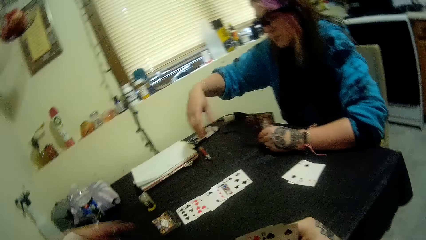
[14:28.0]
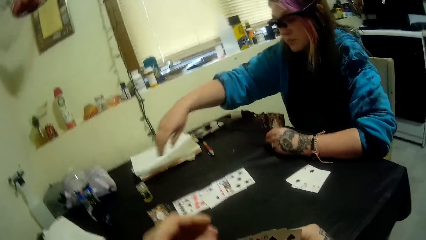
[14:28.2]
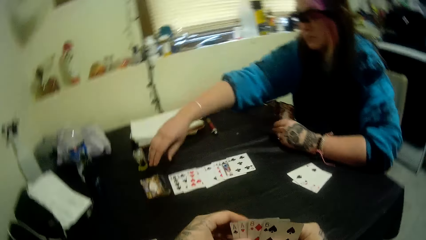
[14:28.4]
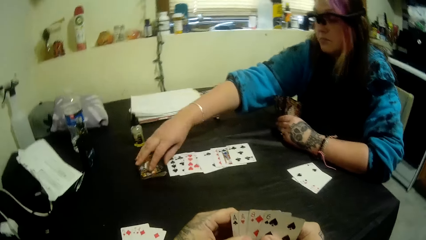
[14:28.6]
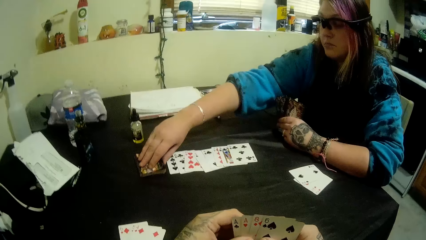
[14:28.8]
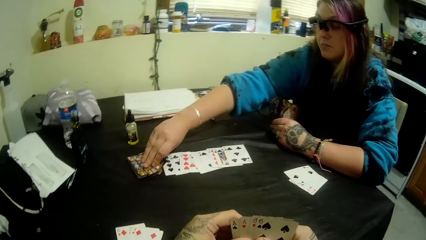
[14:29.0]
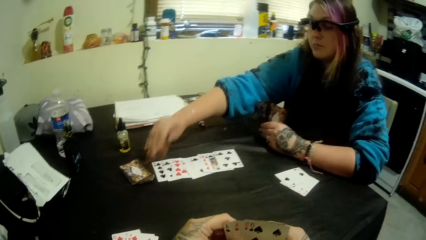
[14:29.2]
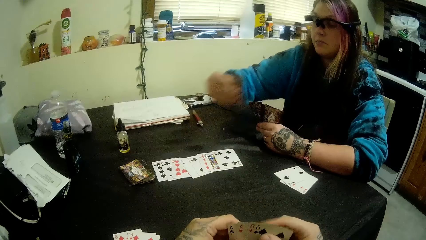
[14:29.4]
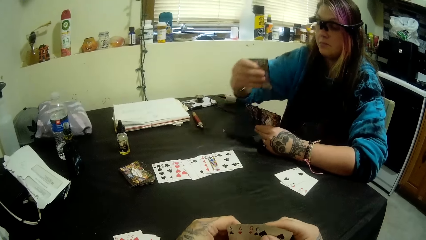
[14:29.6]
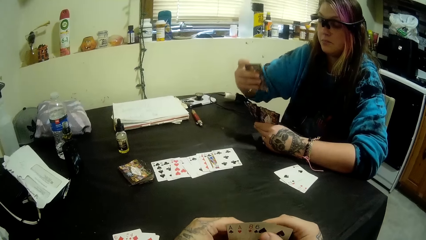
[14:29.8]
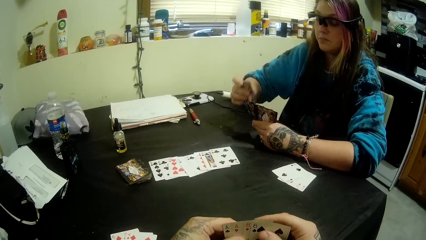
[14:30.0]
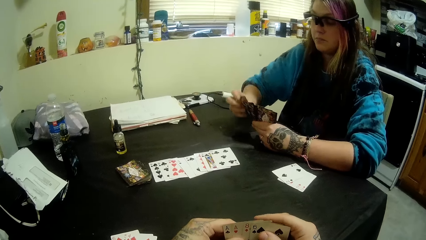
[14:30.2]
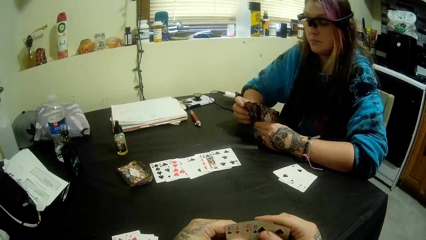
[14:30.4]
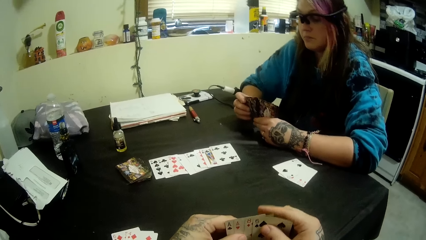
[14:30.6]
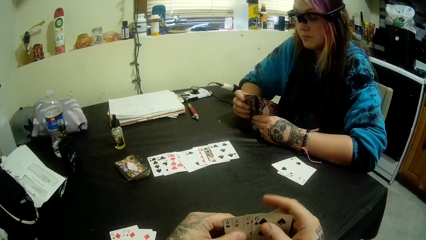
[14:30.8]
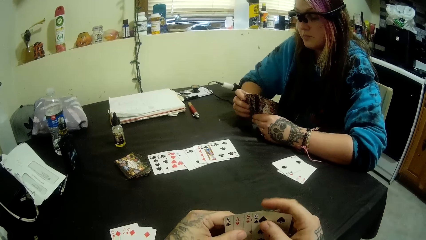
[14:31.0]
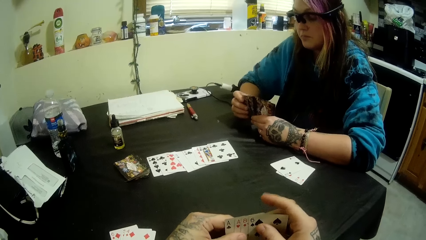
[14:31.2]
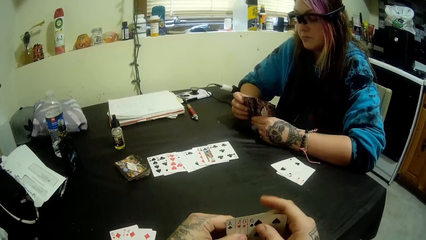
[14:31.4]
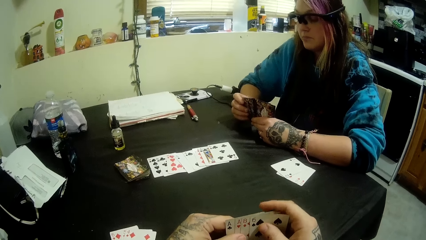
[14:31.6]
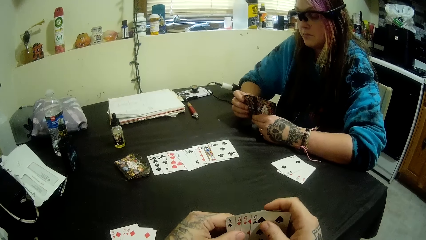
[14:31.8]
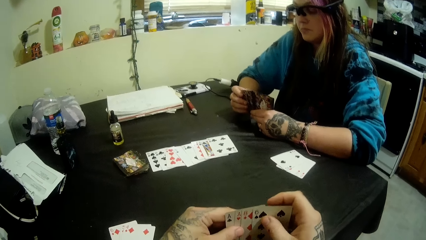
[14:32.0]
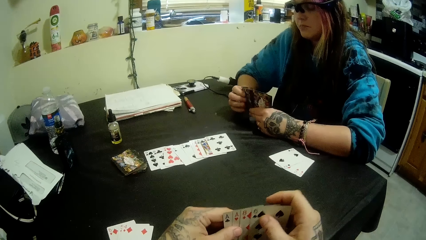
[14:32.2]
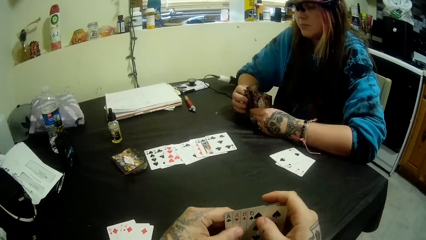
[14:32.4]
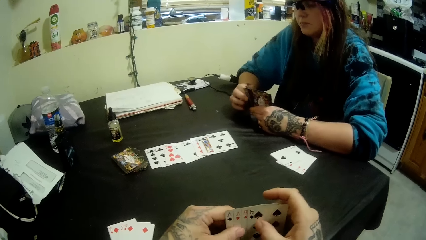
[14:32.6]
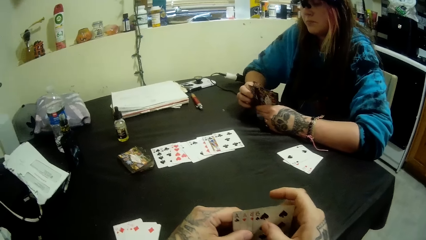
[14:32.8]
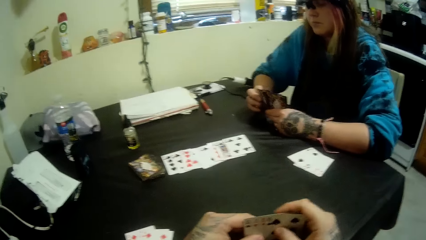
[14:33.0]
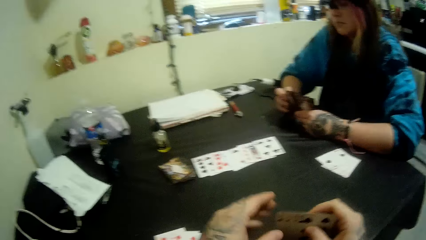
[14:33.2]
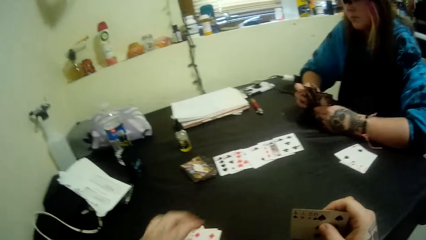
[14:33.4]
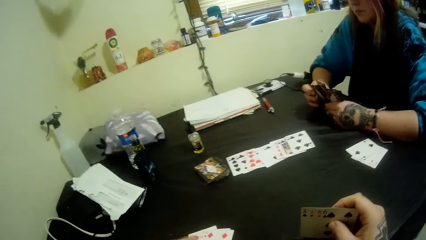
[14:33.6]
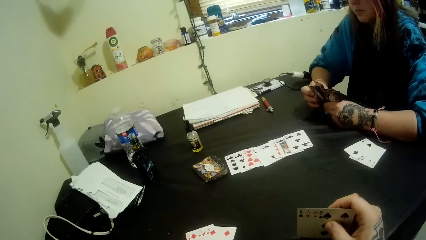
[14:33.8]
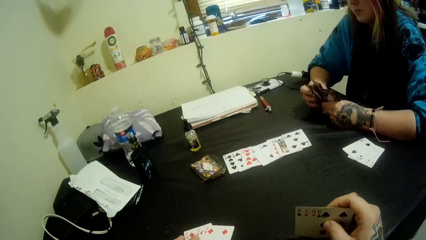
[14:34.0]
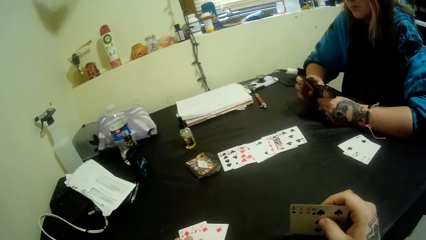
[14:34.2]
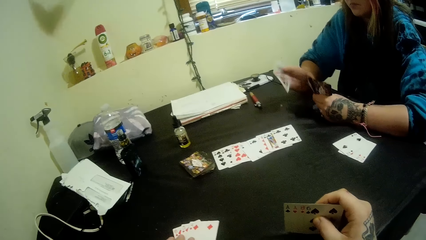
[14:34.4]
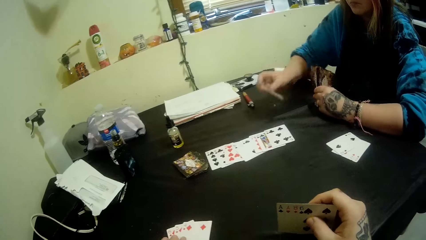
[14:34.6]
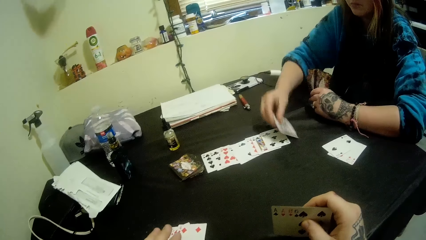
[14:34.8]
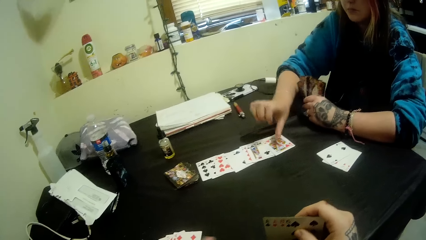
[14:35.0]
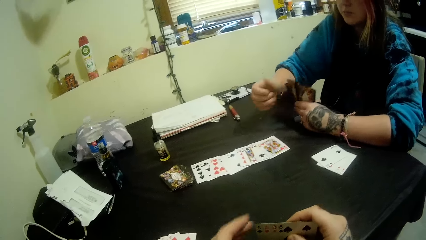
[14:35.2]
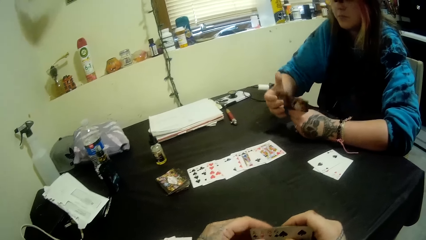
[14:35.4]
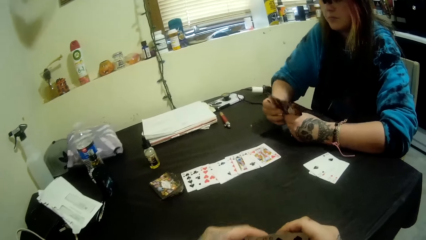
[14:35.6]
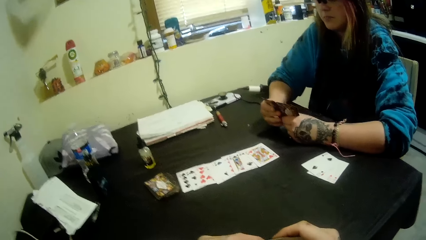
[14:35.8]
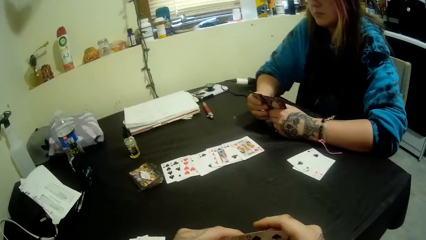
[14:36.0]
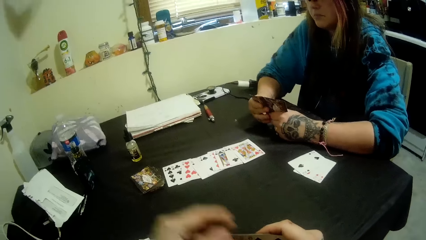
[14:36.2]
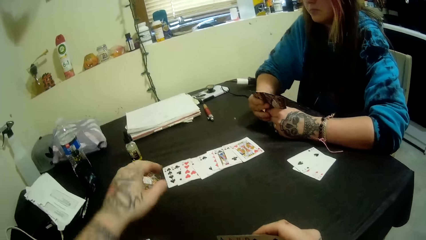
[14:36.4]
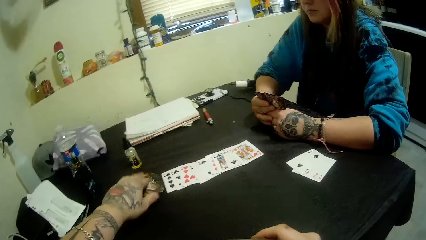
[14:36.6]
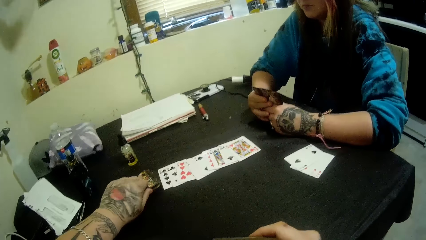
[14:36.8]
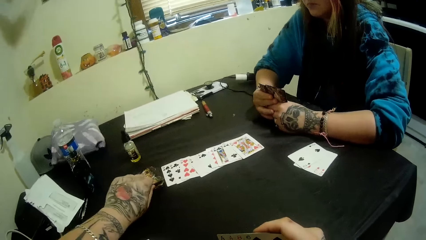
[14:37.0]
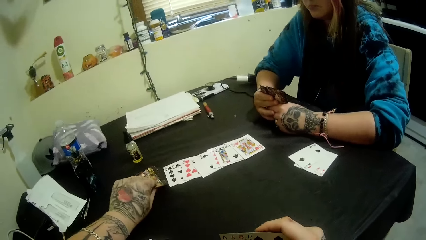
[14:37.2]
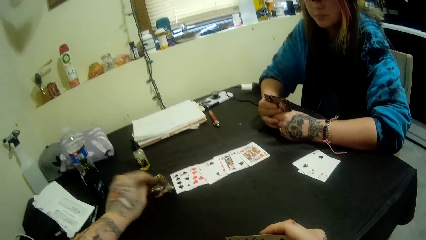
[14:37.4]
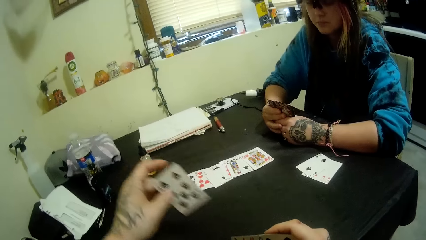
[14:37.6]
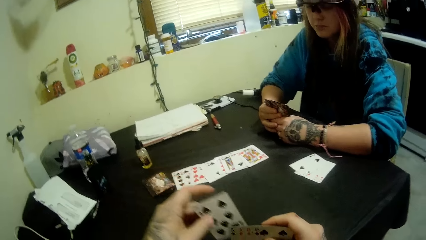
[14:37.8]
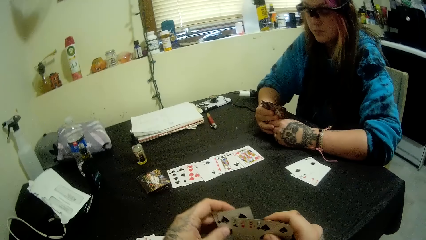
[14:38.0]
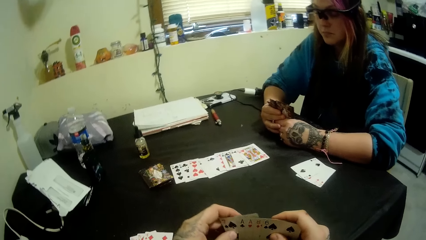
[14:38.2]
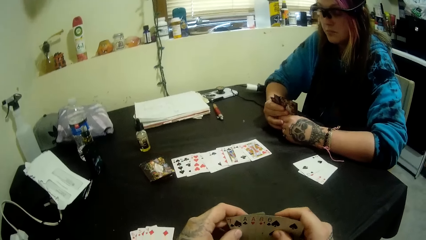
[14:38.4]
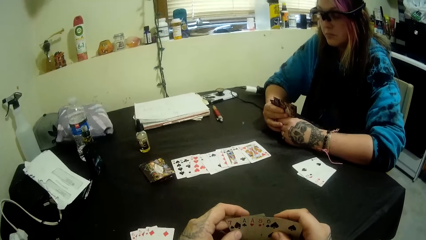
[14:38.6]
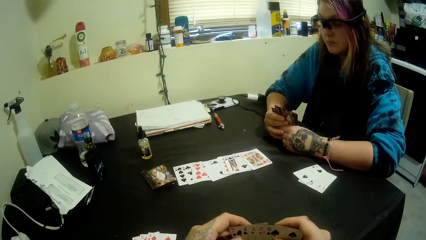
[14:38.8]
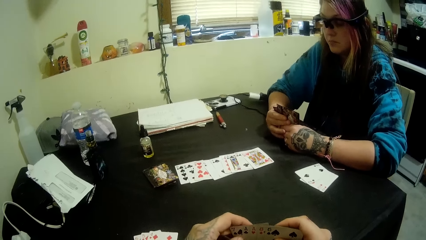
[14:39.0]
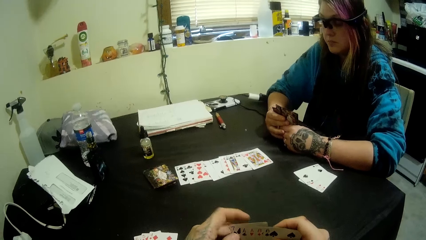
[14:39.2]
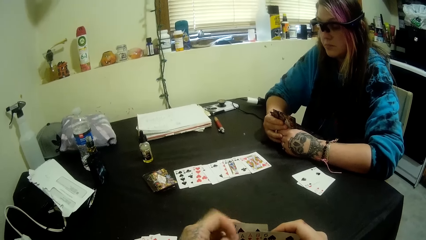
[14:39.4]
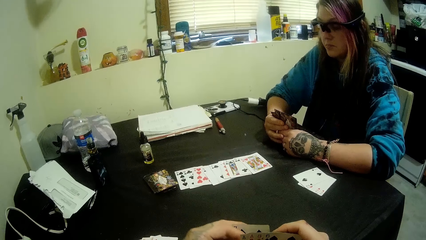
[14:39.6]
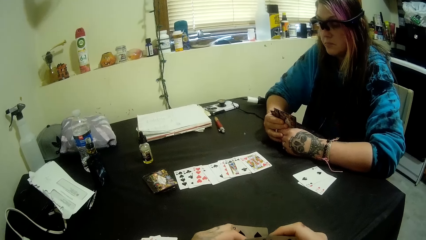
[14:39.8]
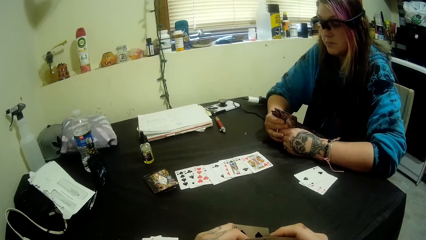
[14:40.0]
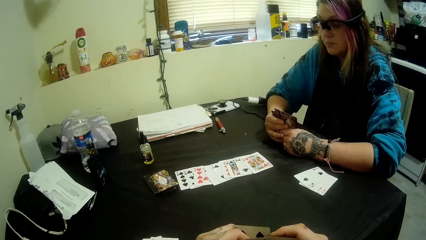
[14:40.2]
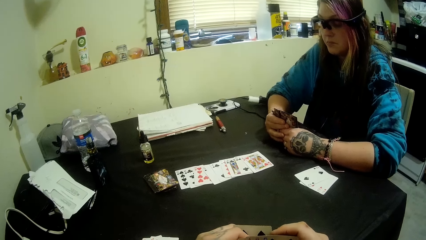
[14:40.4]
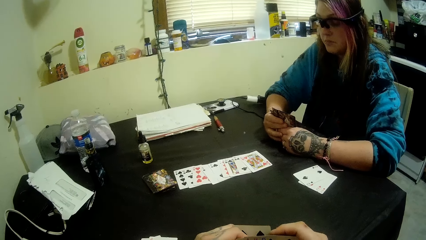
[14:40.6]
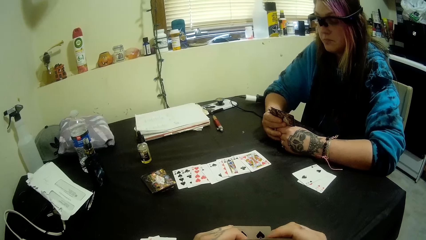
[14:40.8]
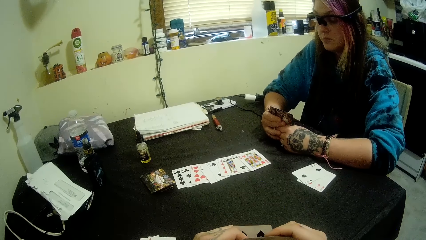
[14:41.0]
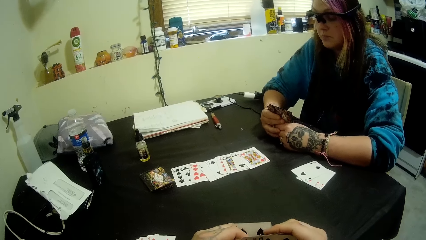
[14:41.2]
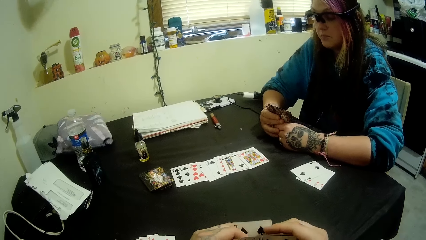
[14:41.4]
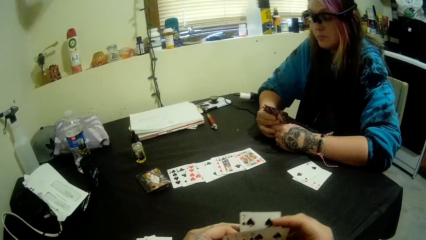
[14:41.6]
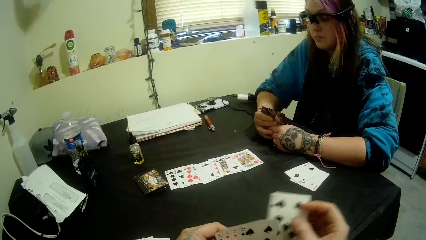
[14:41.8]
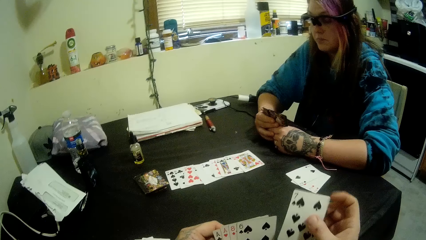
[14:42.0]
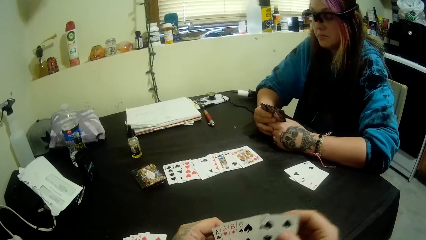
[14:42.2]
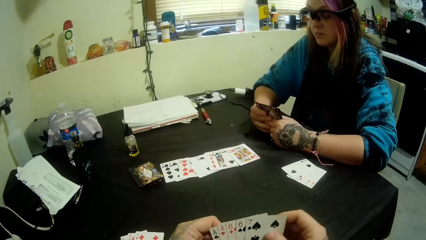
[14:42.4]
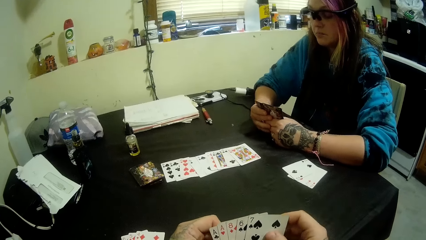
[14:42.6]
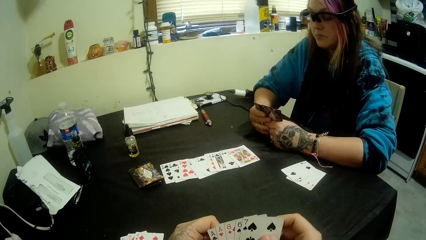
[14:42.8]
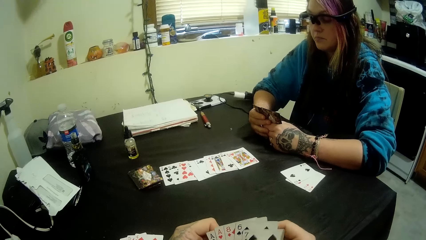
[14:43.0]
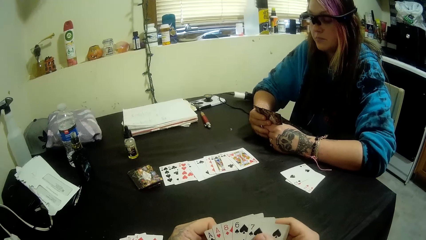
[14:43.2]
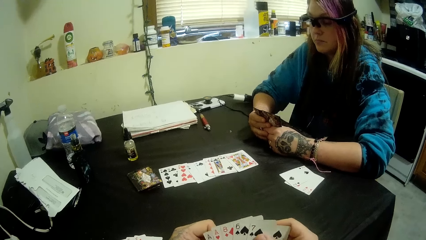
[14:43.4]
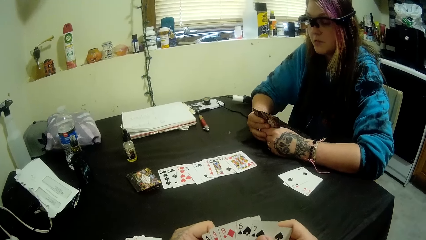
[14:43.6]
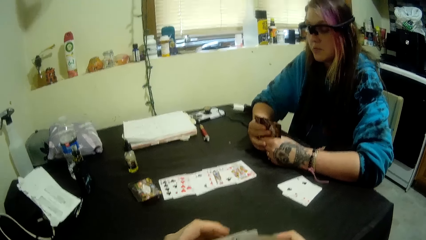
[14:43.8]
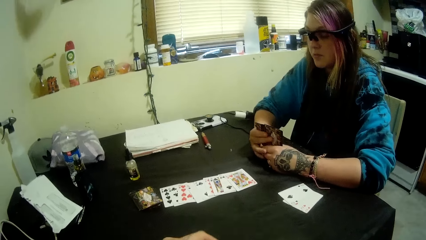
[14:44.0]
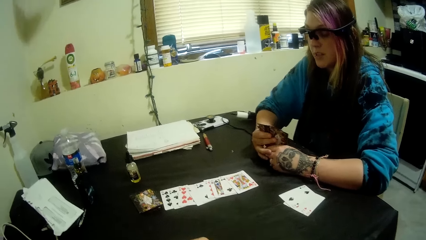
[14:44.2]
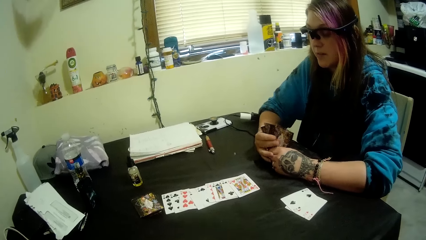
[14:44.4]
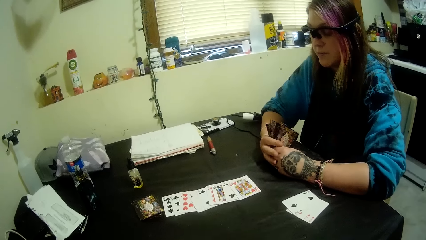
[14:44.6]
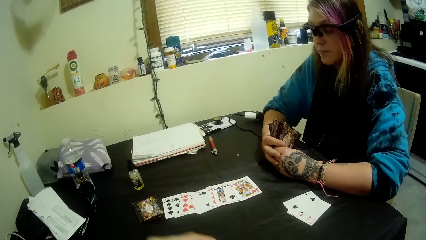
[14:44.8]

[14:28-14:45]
The girl picks a card from the deck of cards on the table with her right hand. The camera wearer talks to the girl. The girl places a card on the center of the table with her right hand. The camera wearer picks a card from the deck of cards on the table with his left hand. He selects the cards.
